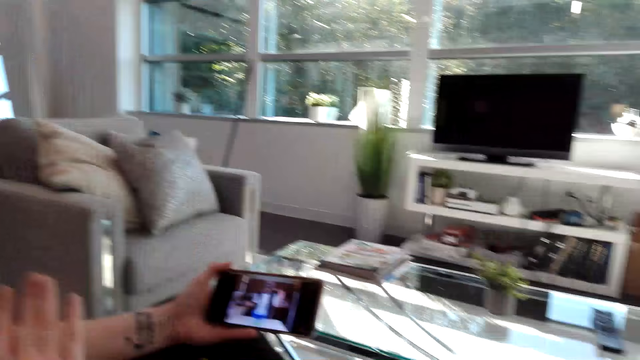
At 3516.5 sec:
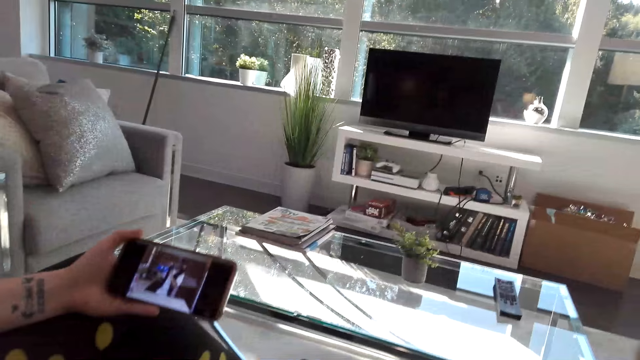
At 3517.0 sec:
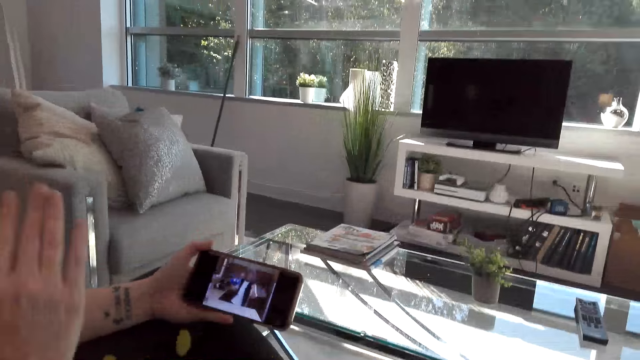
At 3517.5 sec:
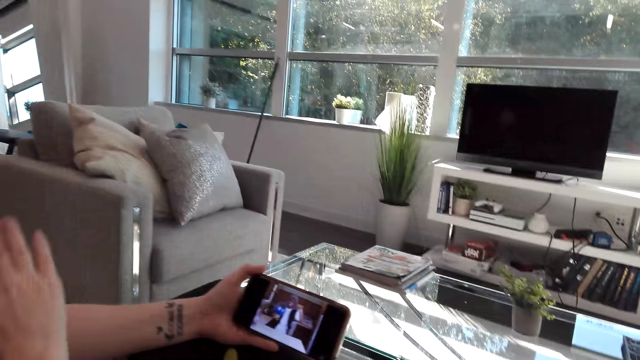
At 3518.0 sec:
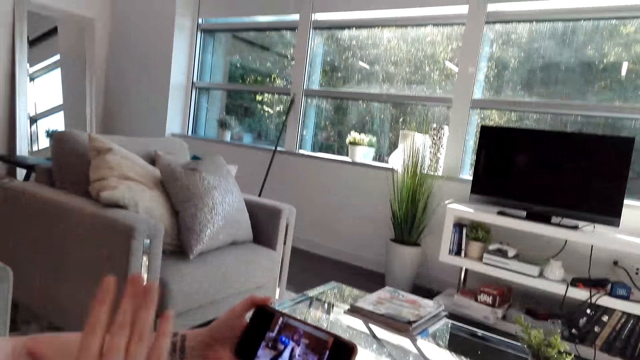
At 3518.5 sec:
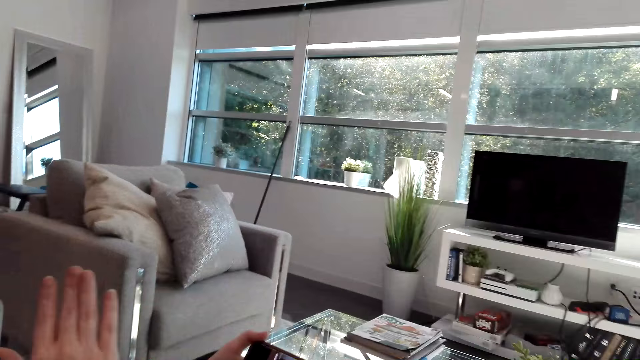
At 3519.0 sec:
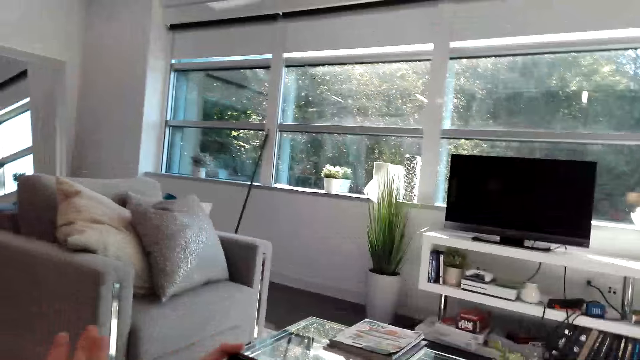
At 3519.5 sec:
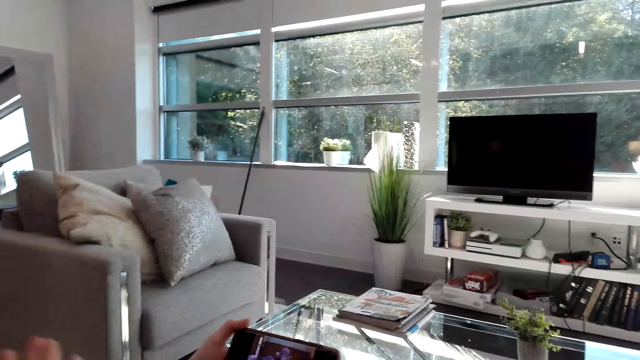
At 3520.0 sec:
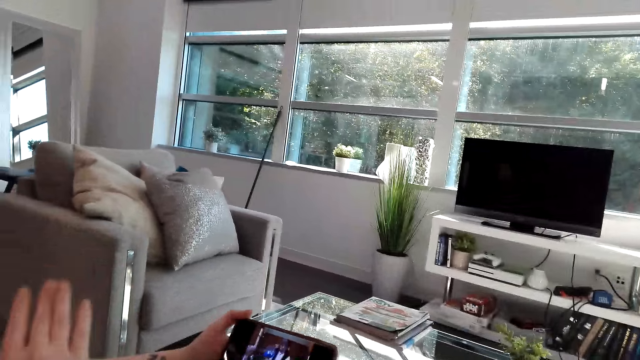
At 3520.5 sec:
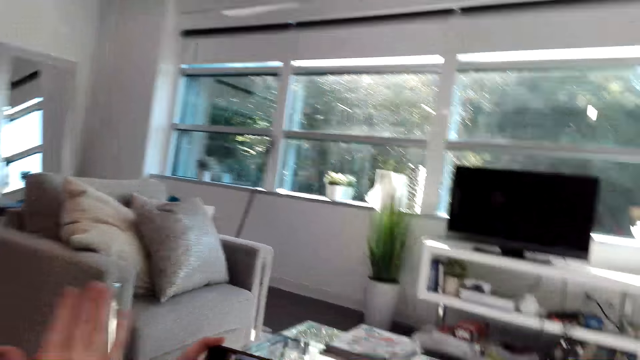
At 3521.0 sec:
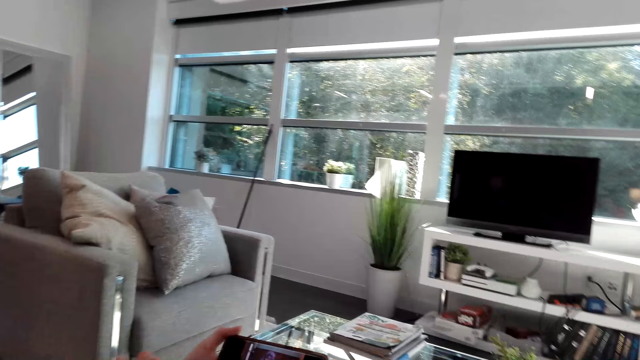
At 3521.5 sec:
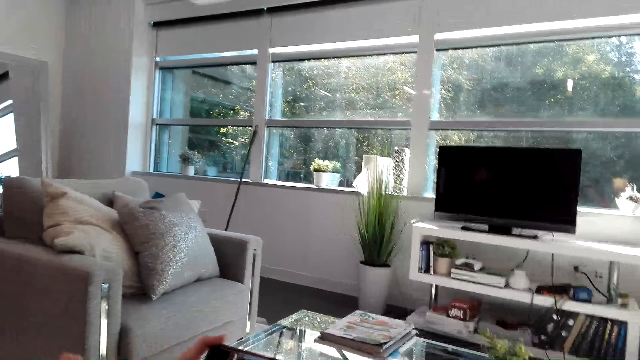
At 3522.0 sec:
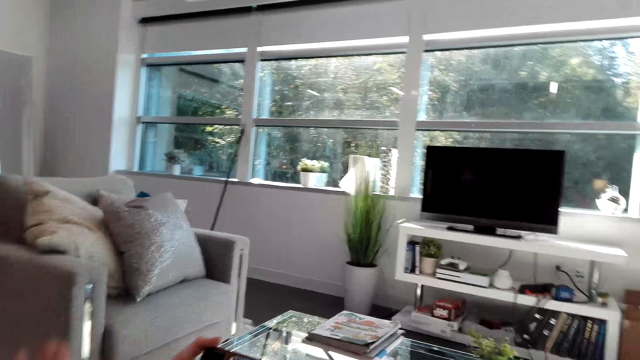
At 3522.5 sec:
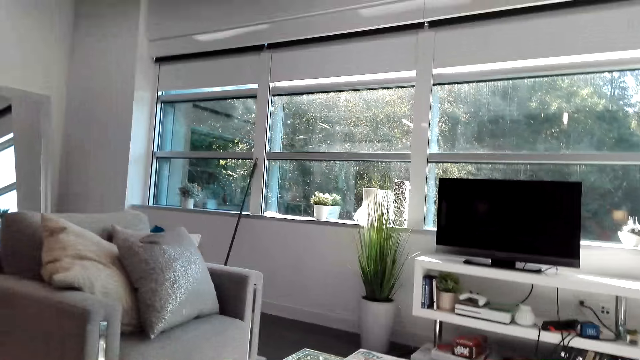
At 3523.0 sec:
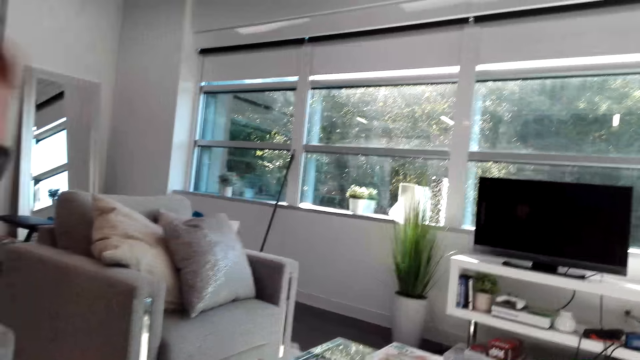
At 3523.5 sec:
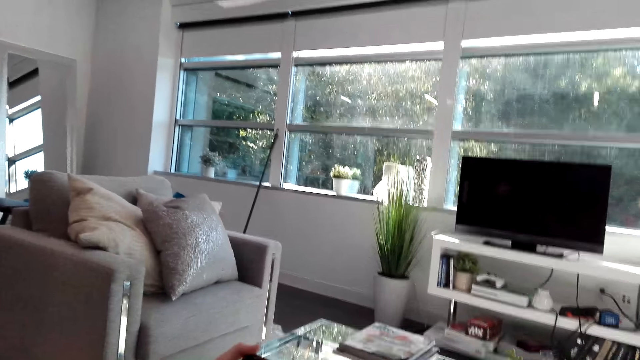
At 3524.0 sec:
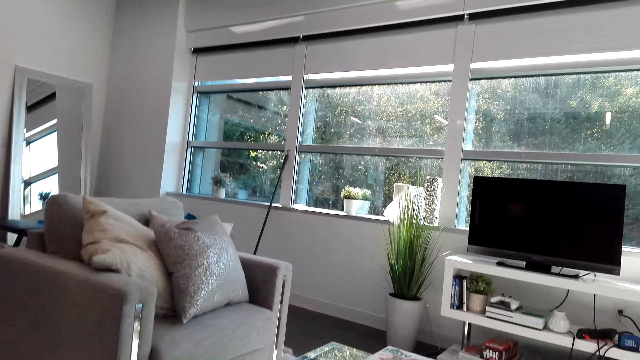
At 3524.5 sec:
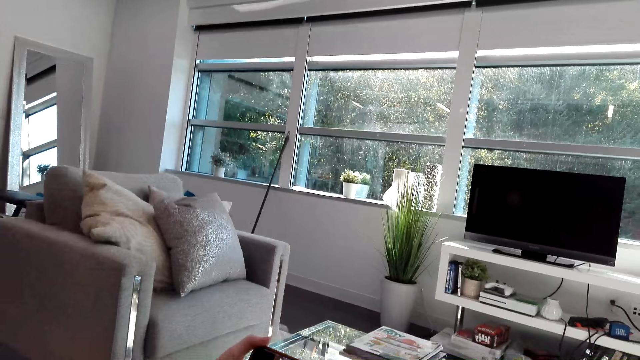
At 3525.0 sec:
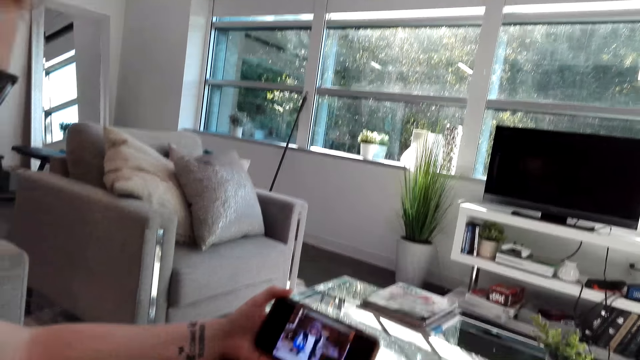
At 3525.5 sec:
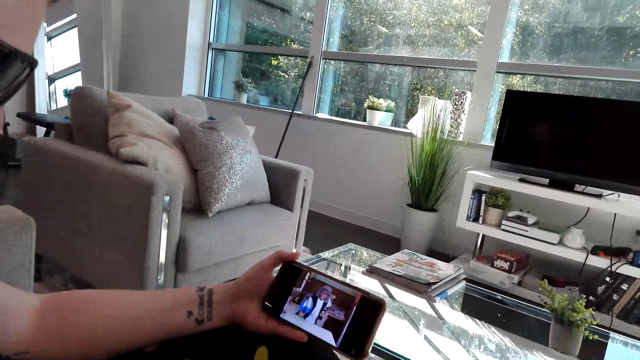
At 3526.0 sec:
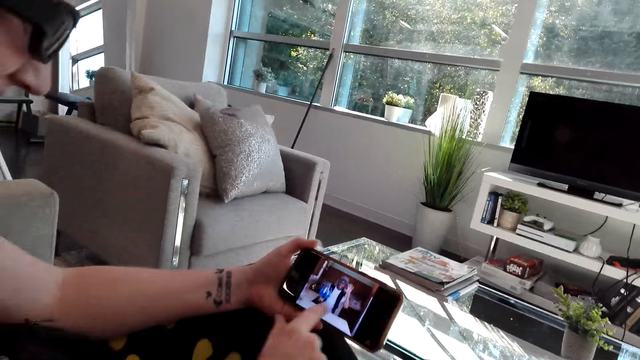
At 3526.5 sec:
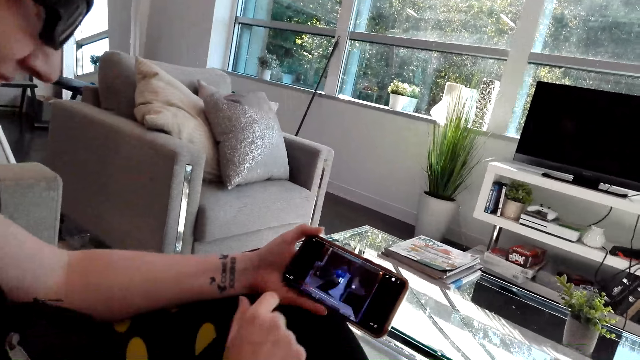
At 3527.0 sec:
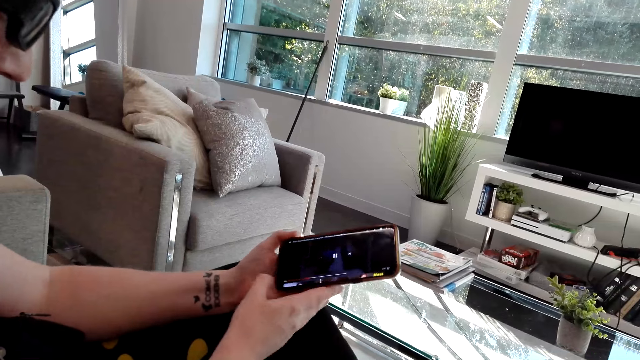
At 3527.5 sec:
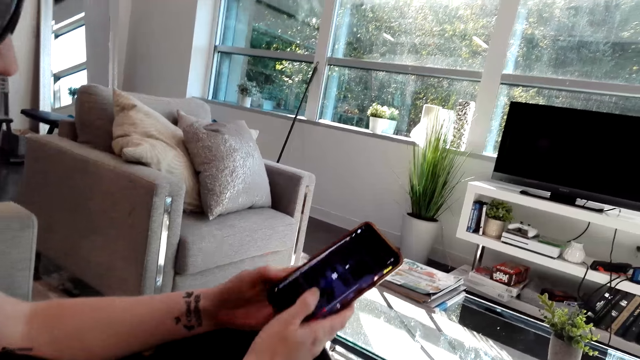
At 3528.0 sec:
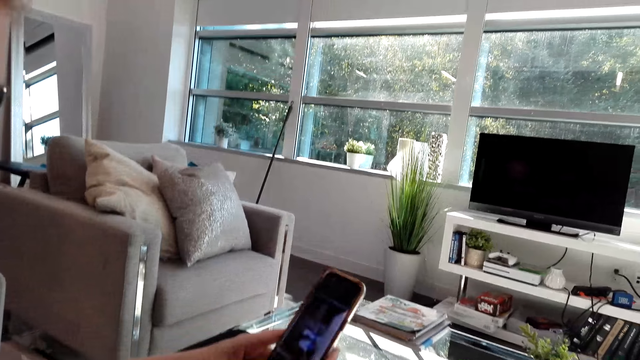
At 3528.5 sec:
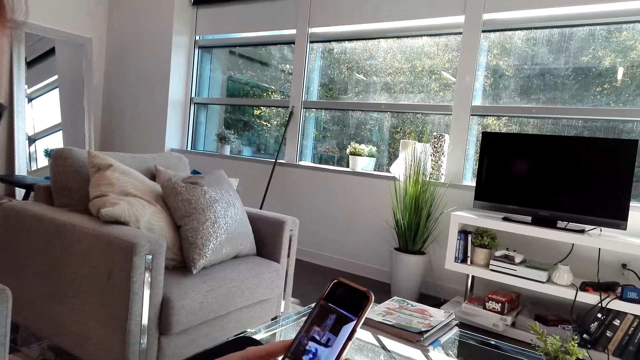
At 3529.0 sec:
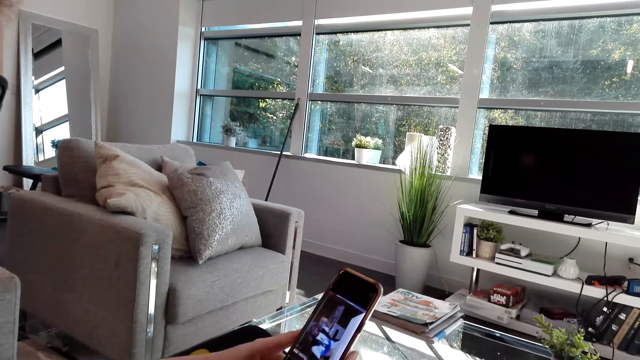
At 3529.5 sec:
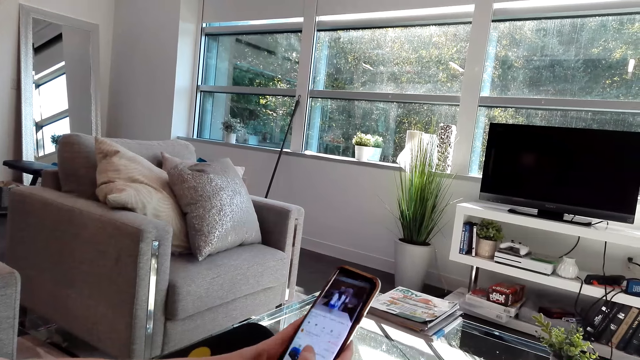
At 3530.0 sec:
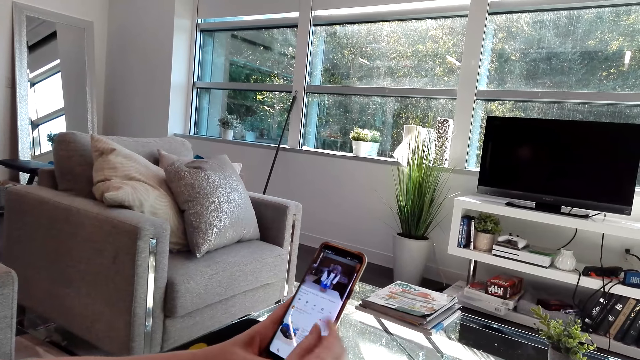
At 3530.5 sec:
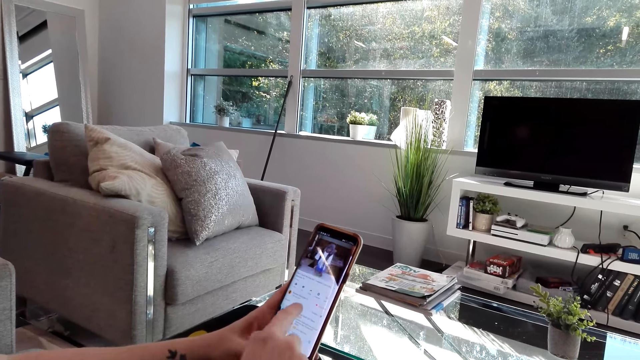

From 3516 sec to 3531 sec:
The camera wearer looks at the sofa. A woman turns the phone. The woman scrolls the phone.

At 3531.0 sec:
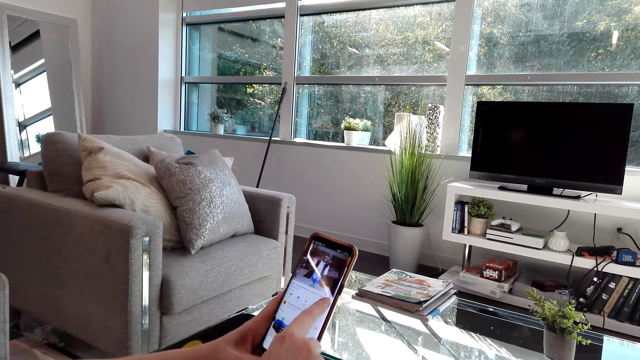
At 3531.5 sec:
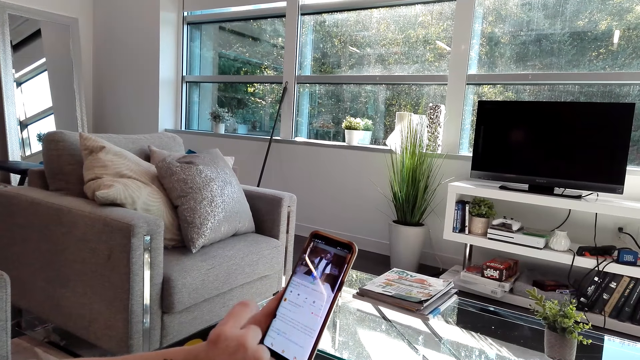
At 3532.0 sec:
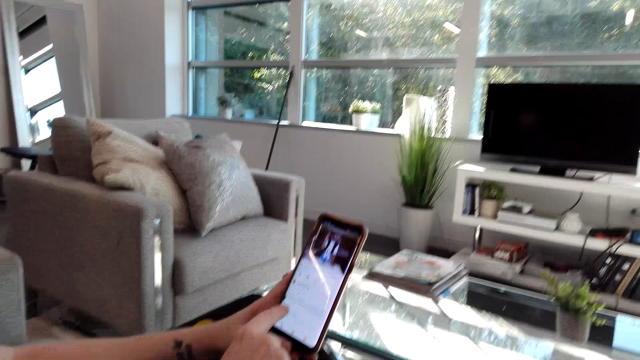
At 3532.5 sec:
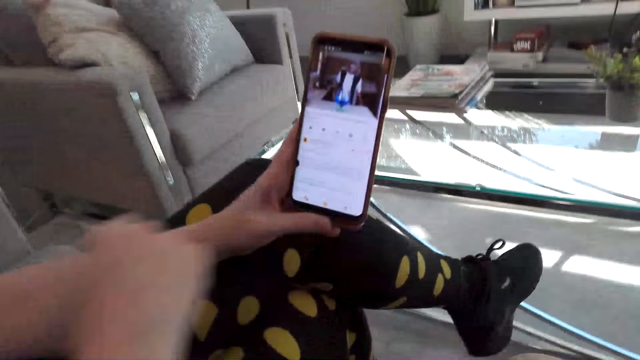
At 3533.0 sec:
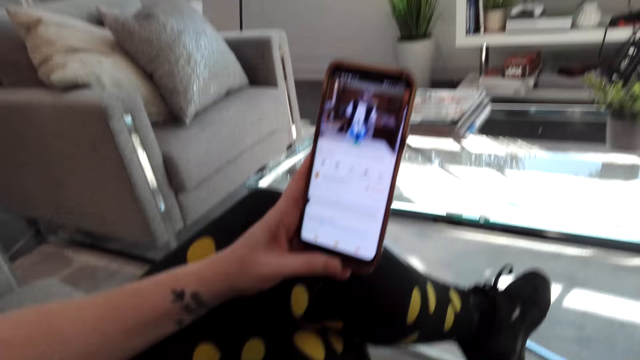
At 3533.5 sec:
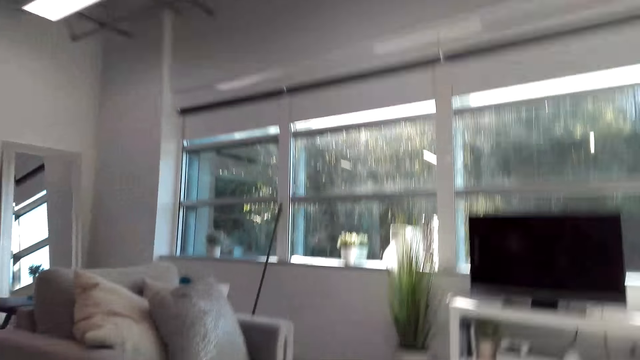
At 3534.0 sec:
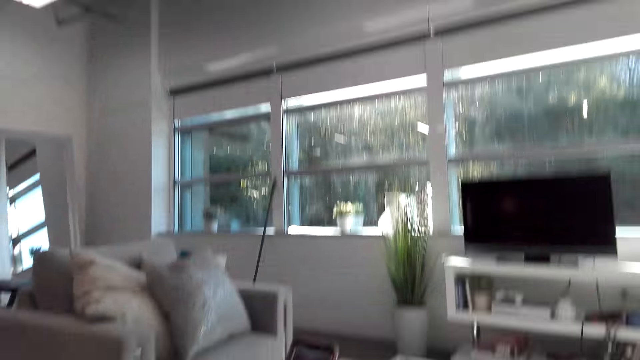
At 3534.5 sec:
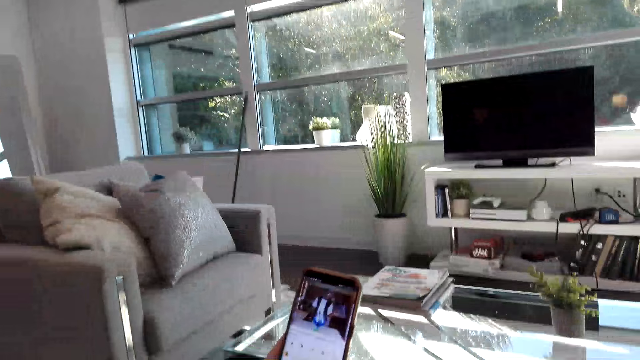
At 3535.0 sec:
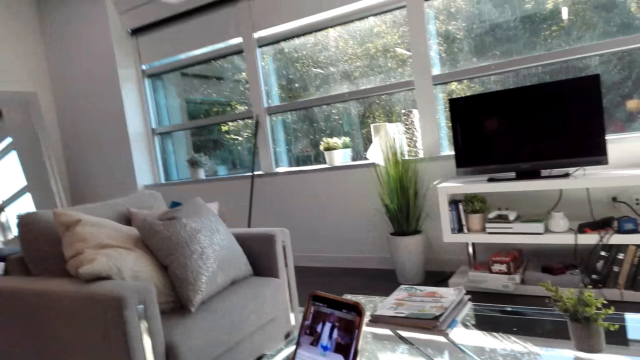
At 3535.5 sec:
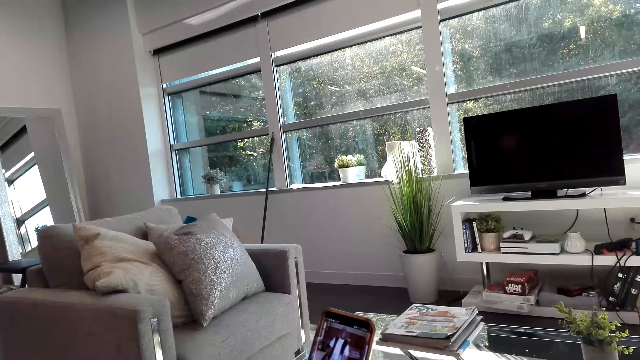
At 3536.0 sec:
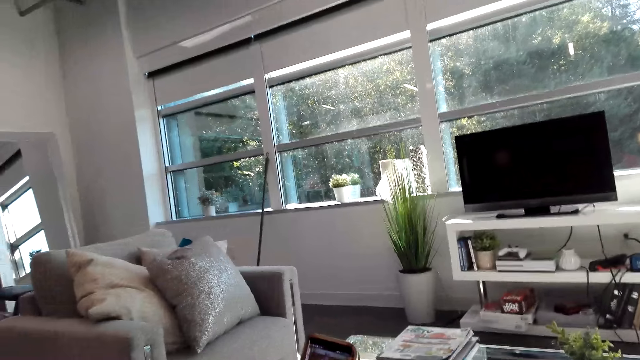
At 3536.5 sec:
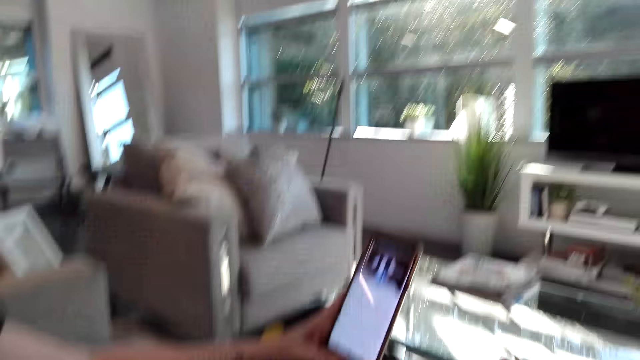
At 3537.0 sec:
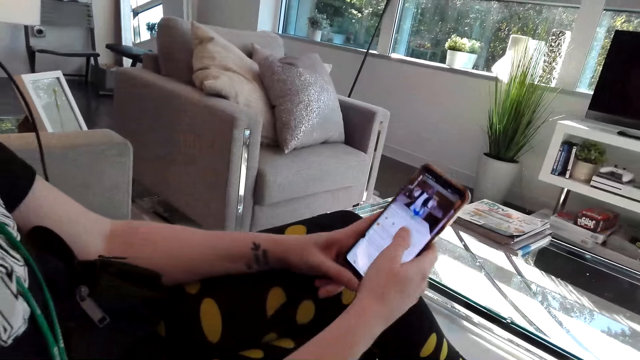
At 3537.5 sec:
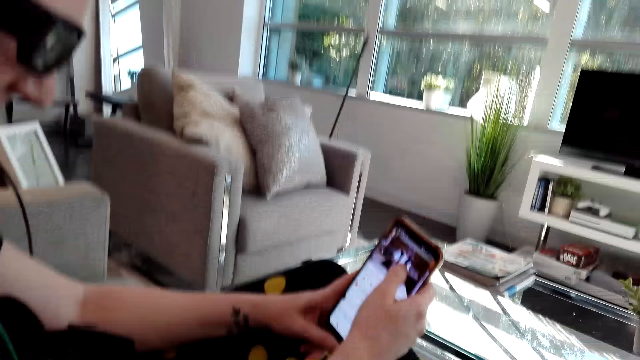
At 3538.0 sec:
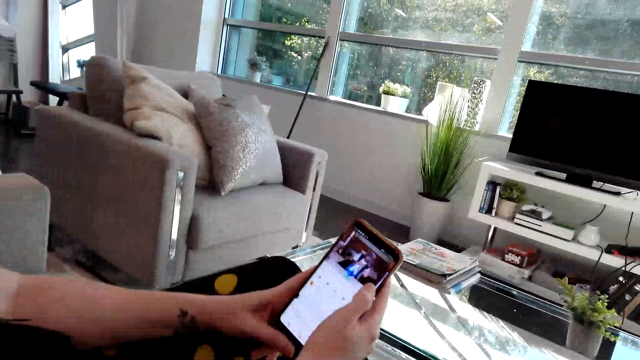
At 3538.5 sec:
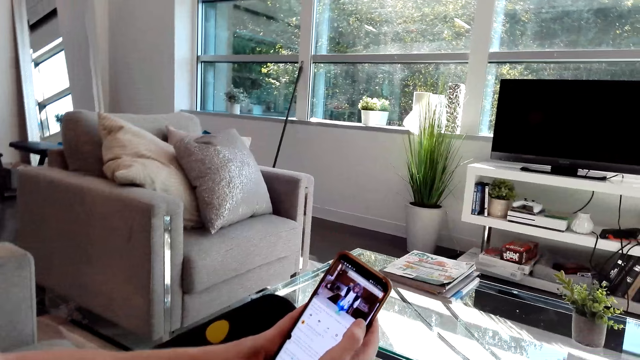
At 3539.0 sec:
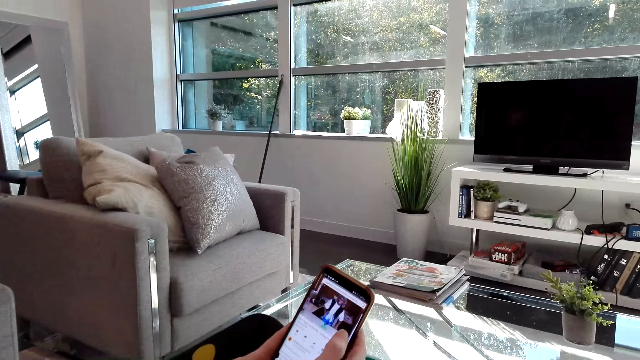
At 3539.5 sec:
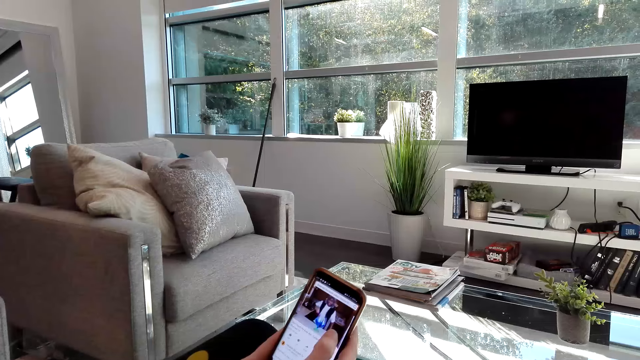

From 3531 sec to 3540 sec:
The camera wearer watches the video on the phone. They look at the window. They watch the video on the phone. A lady records a video in the house. The lady scrolls the phone.
